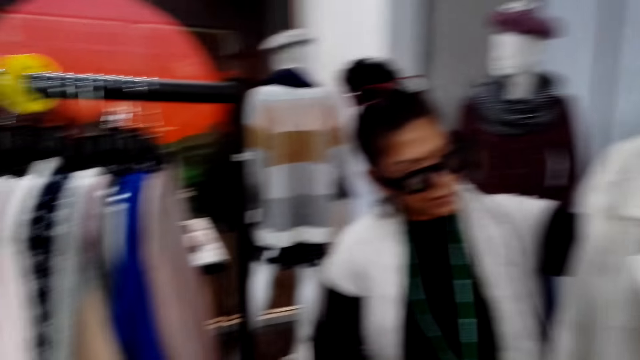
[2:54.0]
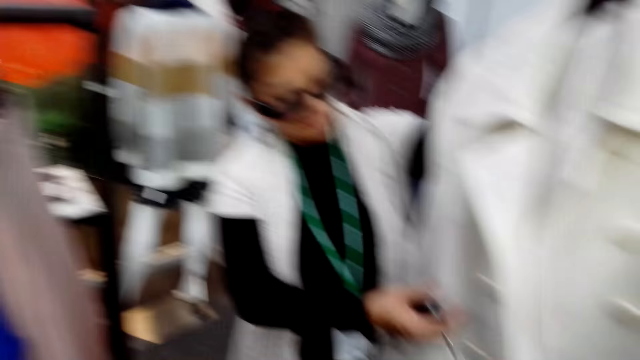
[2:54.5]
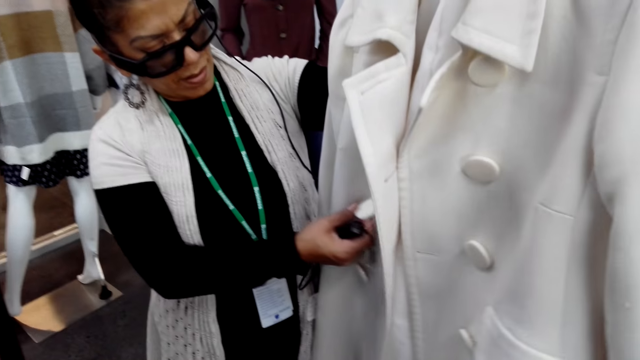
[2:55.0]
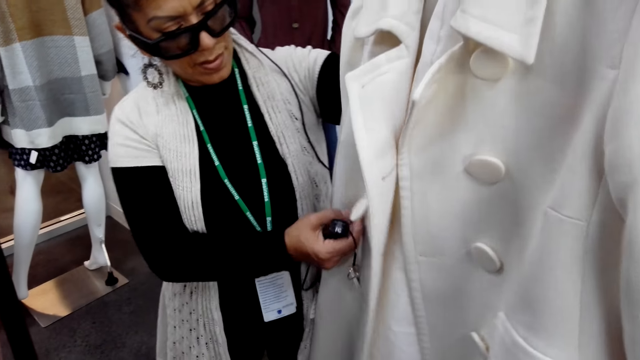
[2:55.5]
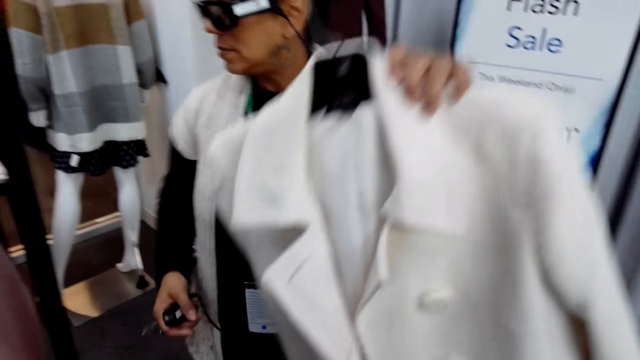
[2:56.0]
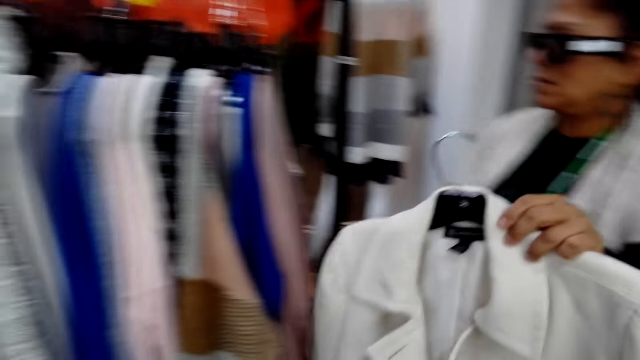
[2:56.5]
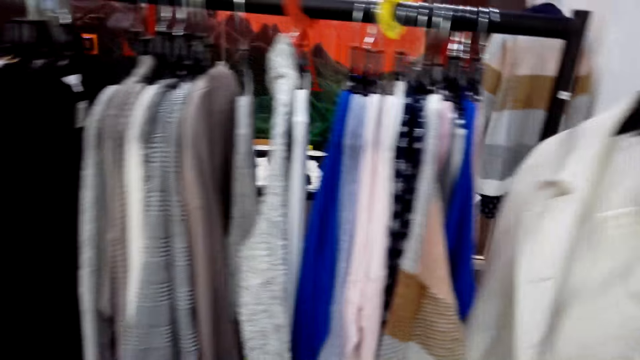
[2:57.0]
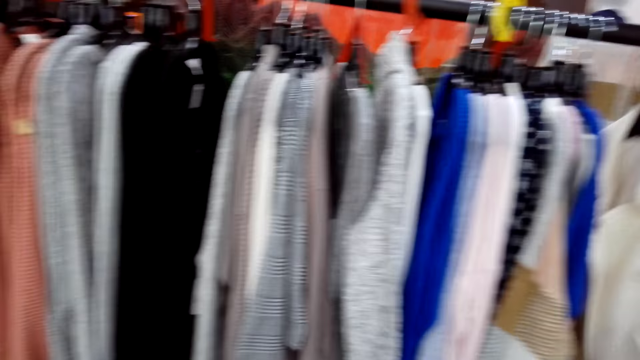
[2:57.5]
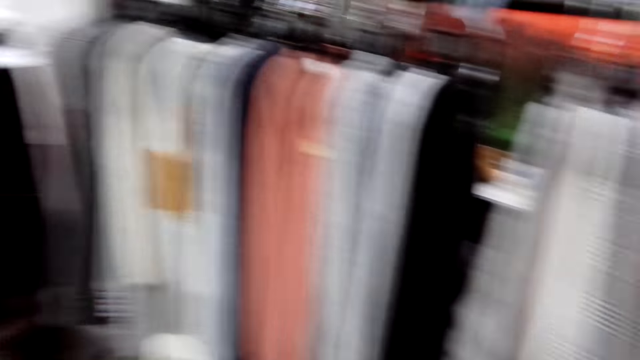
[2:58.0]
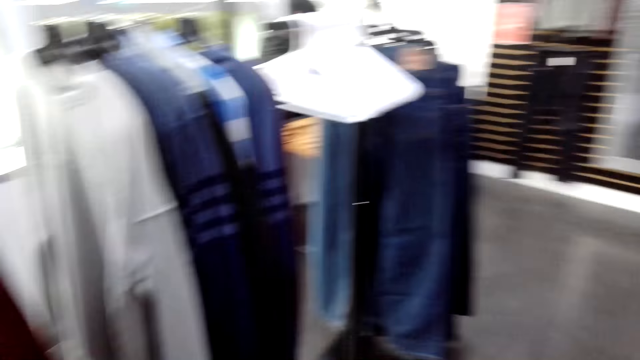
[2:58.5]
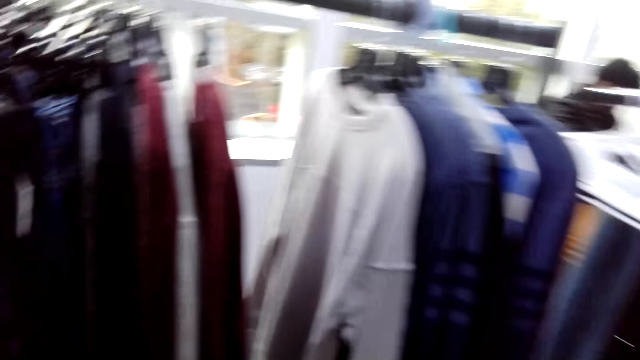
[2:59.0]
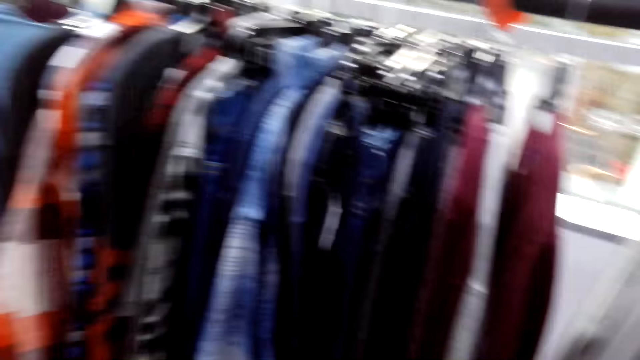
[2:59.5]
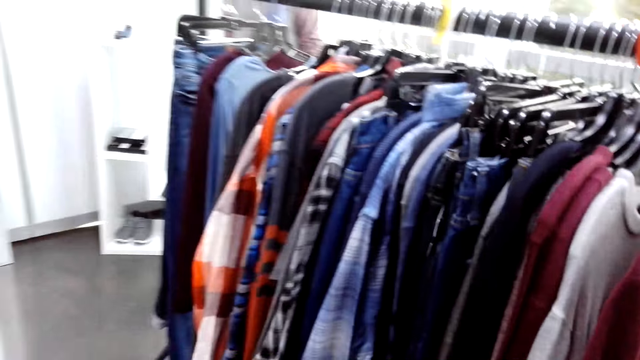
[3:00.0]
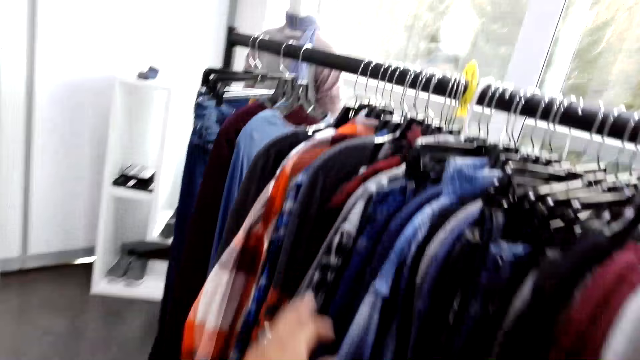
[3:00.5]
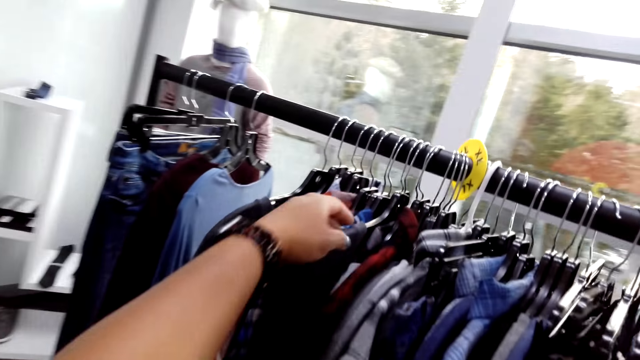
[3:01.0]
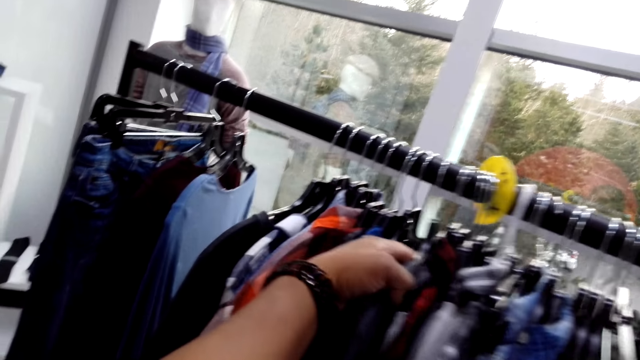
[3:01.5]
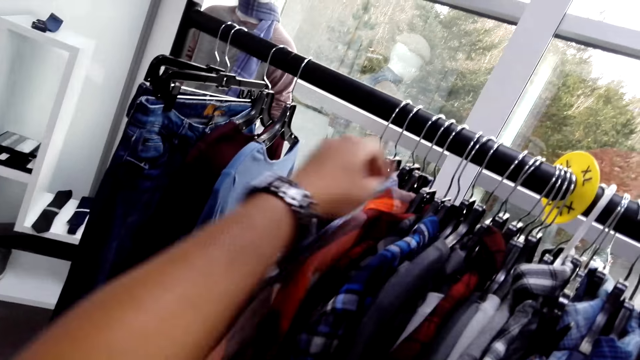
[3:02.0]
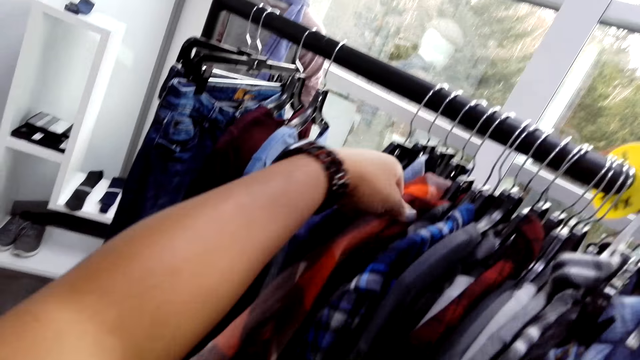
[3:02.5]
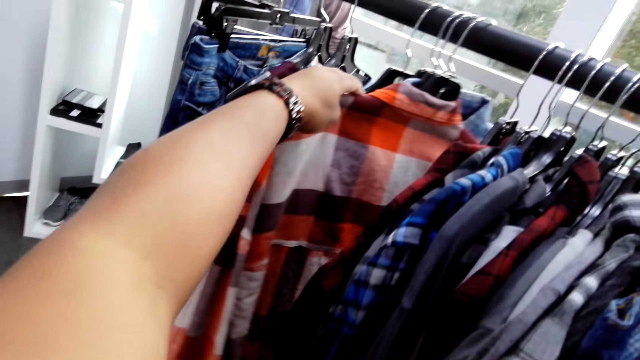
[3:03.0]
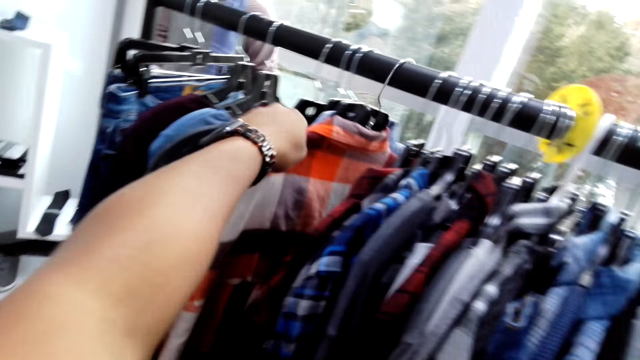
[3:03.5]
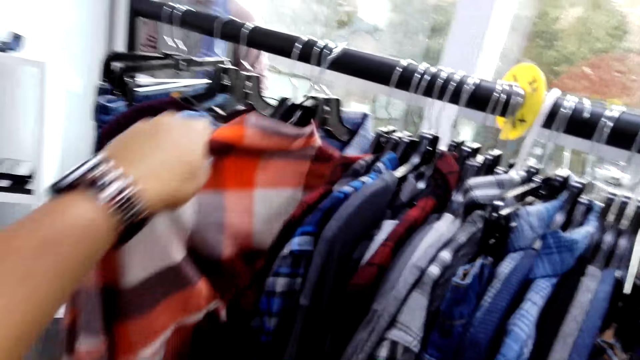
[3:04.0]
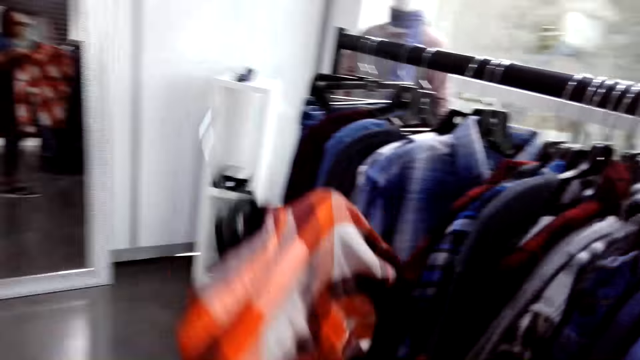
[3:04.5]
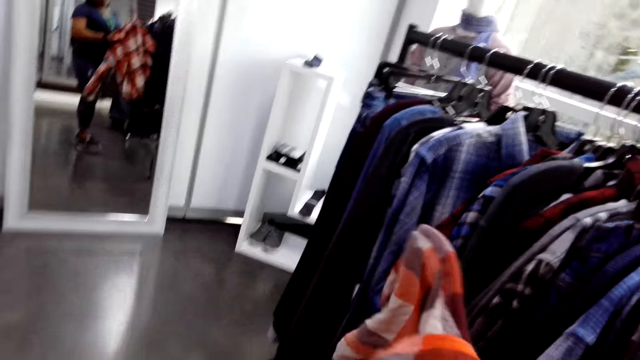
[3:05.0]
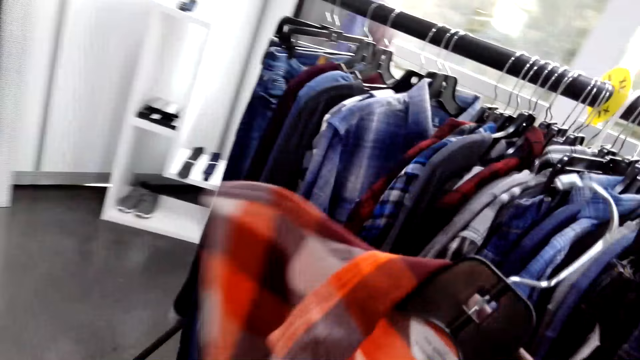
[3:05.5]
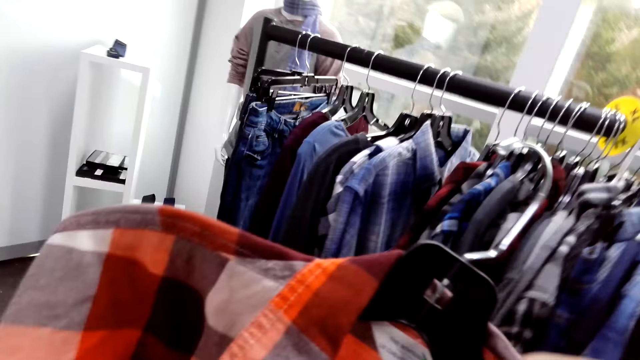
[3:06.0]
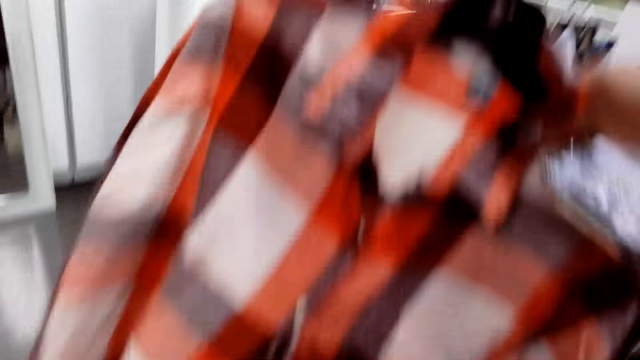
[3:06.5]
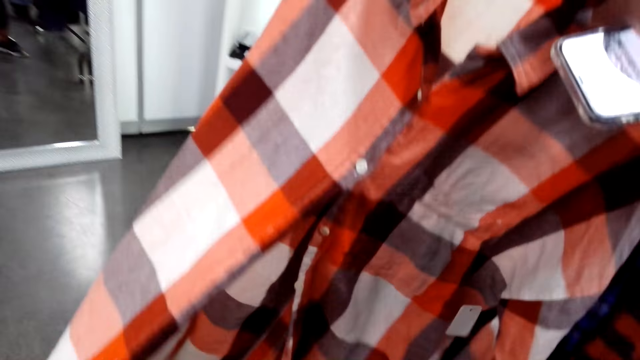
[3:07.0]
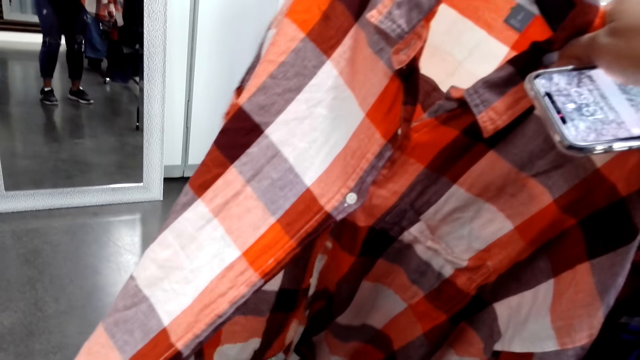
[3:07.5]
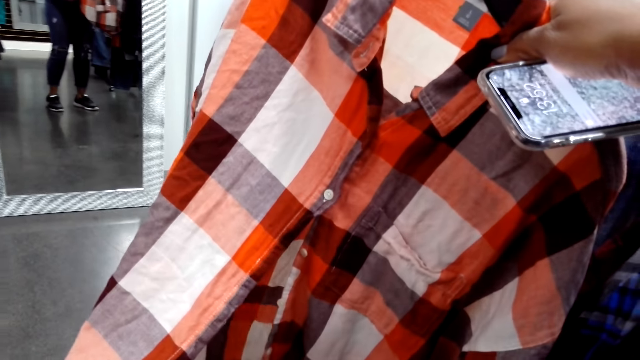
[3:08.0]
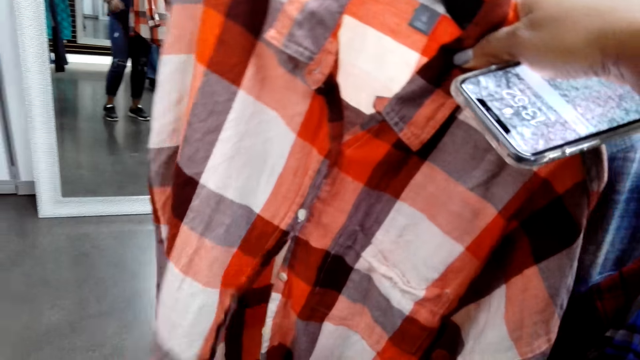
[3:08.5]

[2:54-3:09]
The camera wearer turns to the side. A woman touches a button on the coat. The woman turns to the side and puts the coat back on the display rack. The camera wearer walks around. They turn to the side. They check clothes on a display rack. They hold a cloth on the hanger. They pick a shirt from the display rack and examine the shirt.

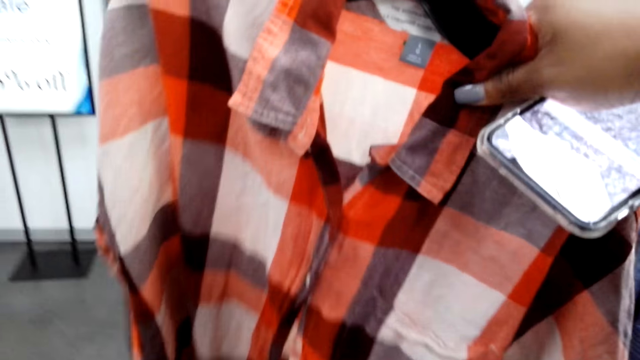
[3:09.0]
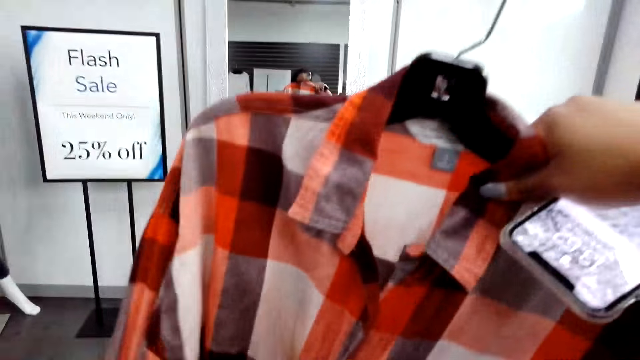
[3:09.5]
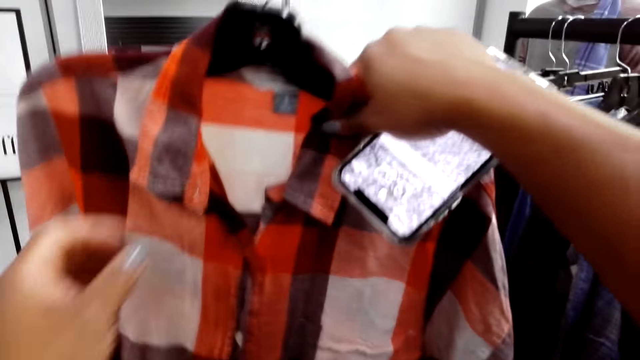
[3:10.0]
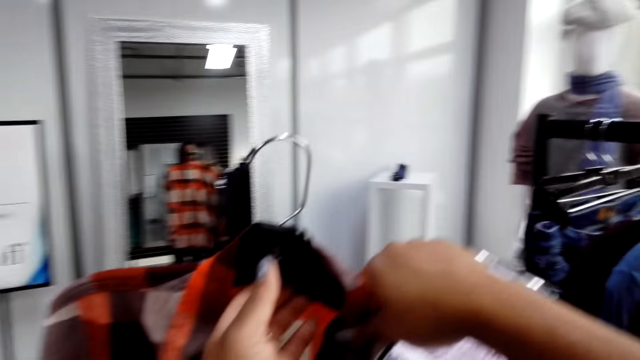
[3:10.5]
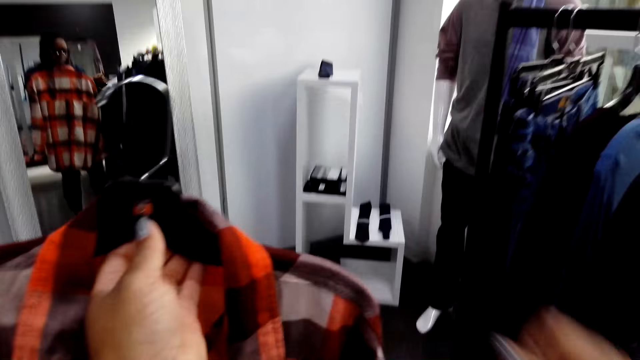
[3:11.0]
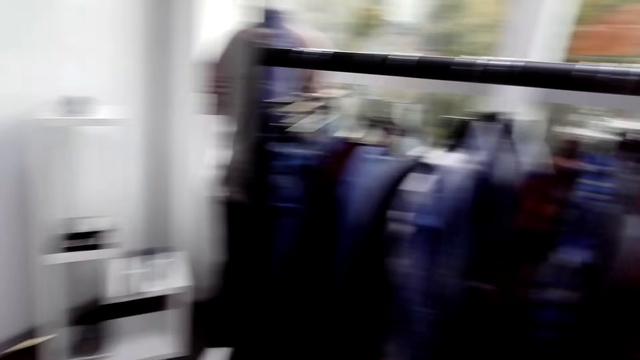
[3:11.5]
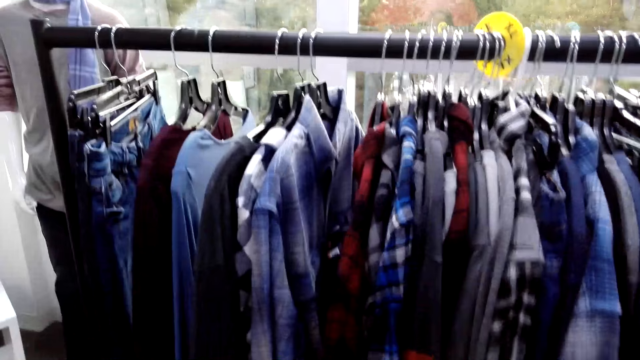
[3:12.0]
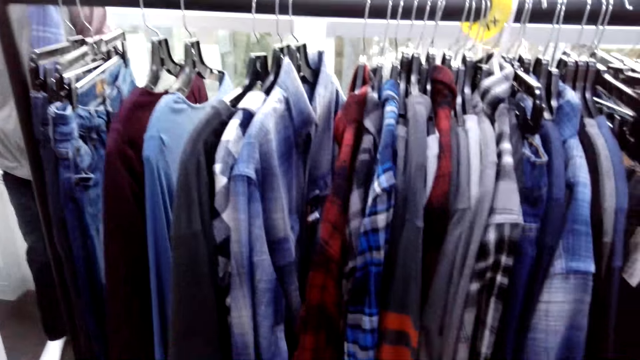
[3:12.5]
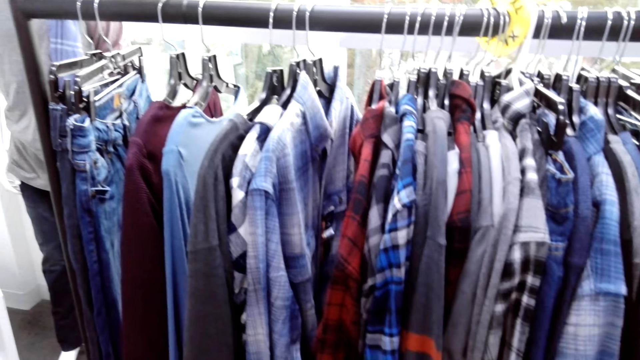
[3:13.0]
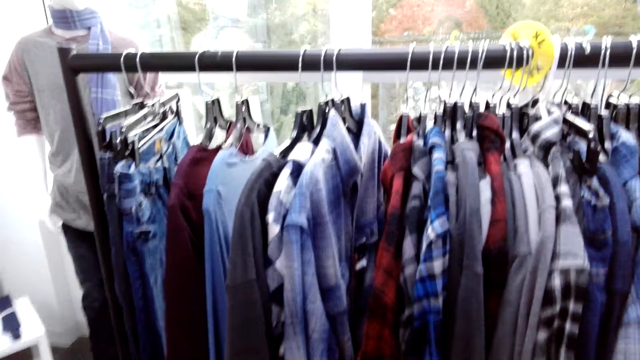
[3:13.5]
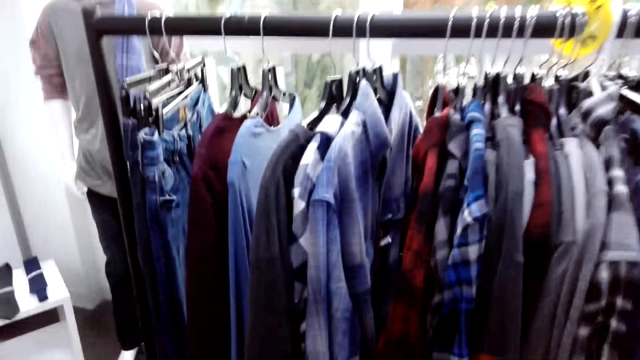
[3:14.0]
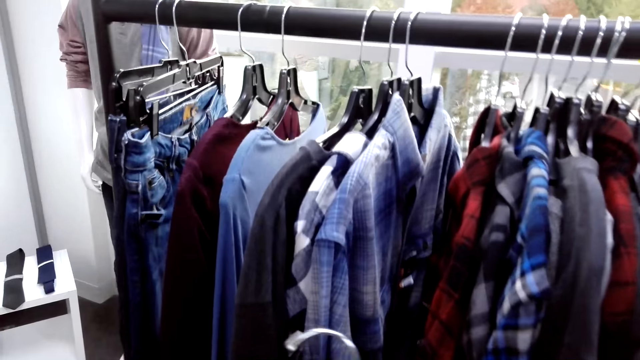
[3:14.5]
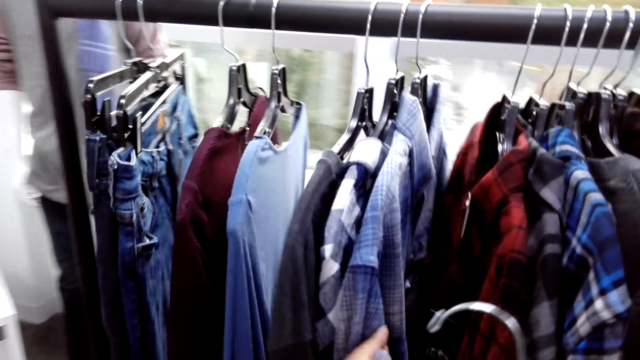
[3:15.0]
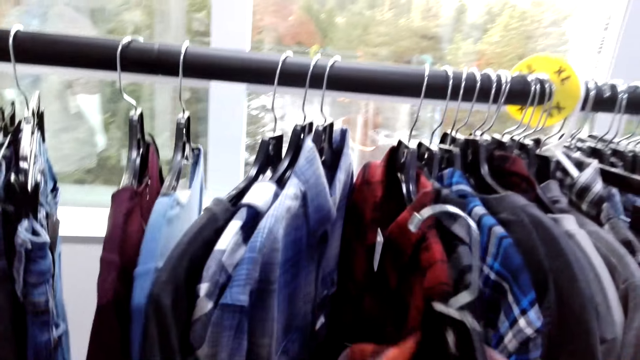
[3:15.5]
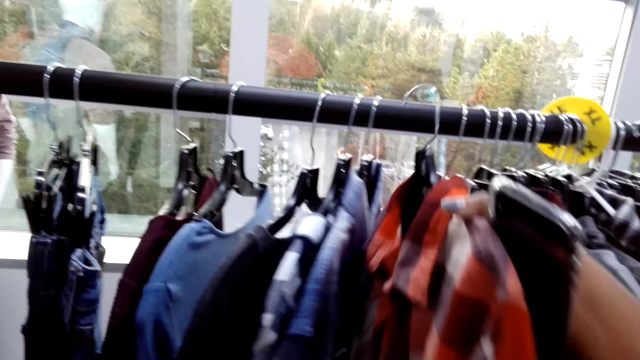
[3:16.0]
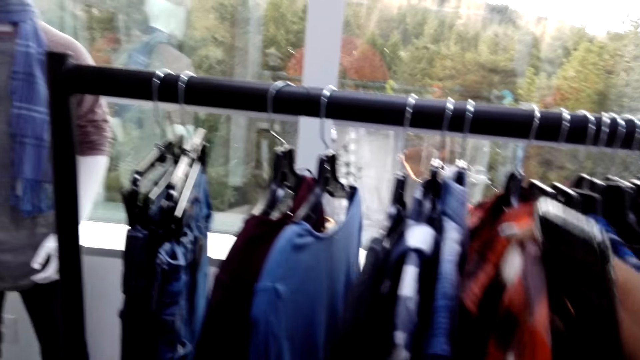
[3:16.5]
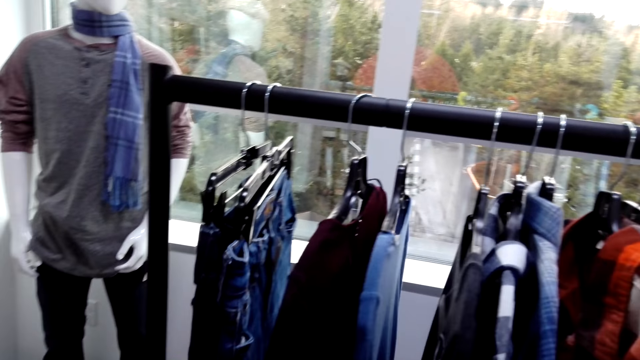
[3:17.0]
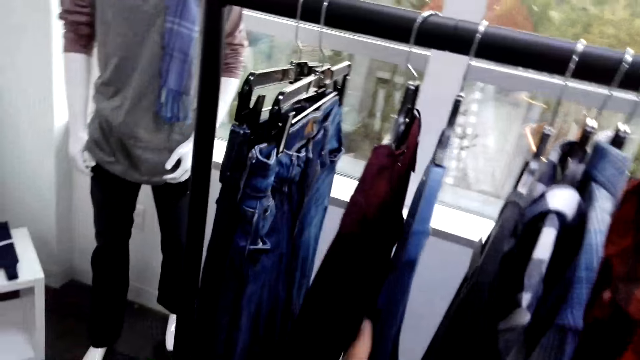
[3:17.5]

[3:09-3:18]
The camera wearer turns to the side. They put the shirt back on the display rack.
